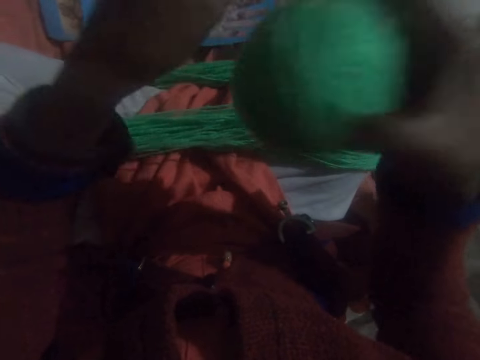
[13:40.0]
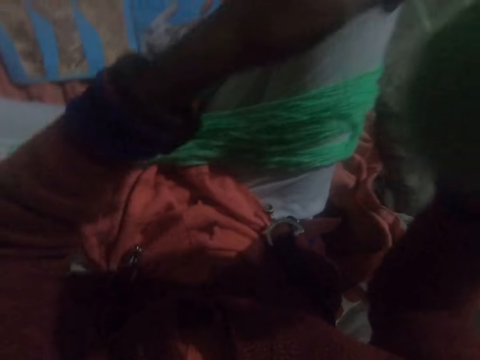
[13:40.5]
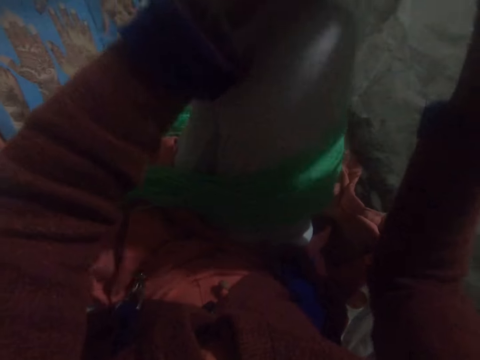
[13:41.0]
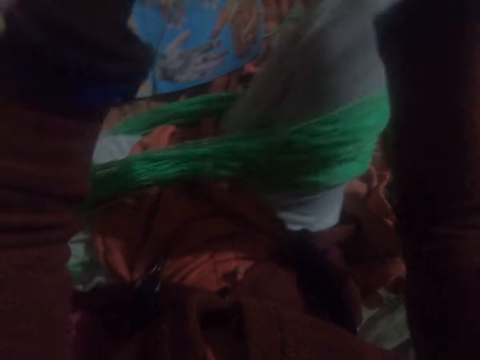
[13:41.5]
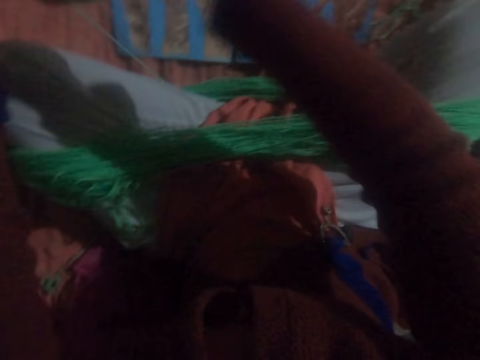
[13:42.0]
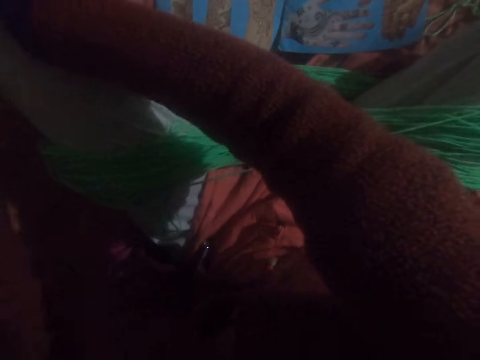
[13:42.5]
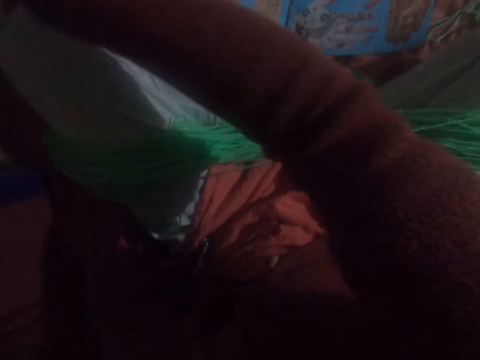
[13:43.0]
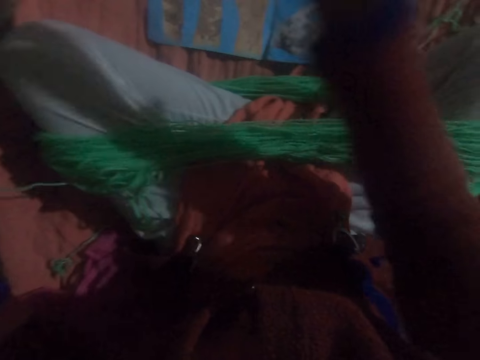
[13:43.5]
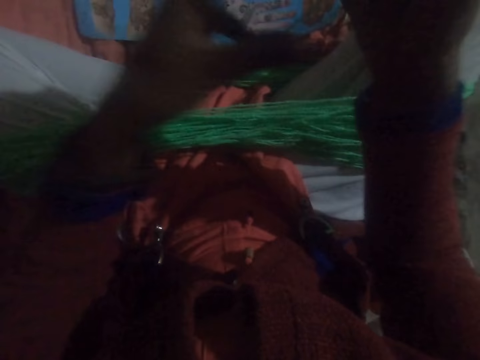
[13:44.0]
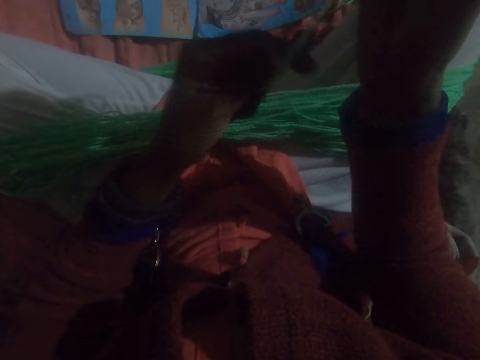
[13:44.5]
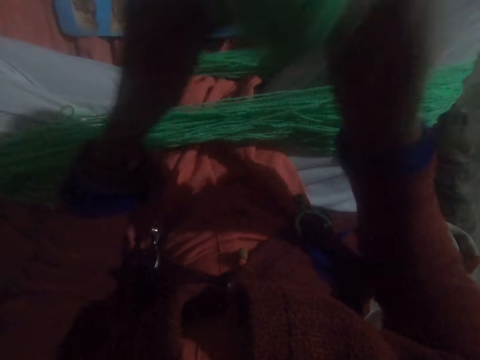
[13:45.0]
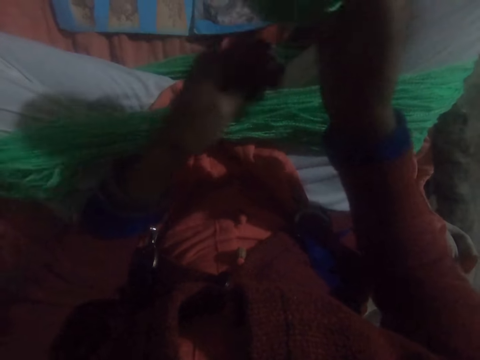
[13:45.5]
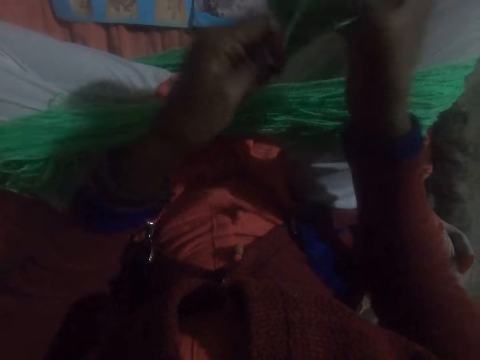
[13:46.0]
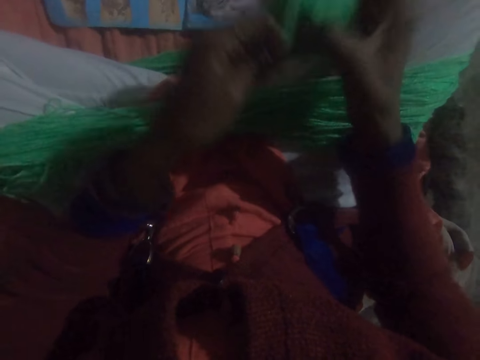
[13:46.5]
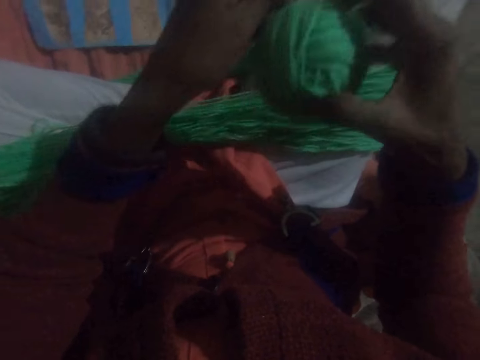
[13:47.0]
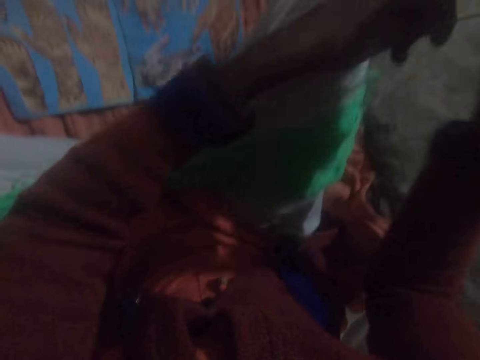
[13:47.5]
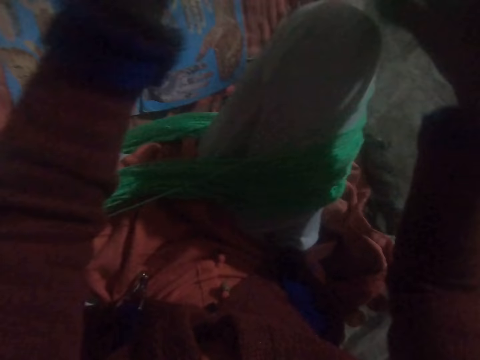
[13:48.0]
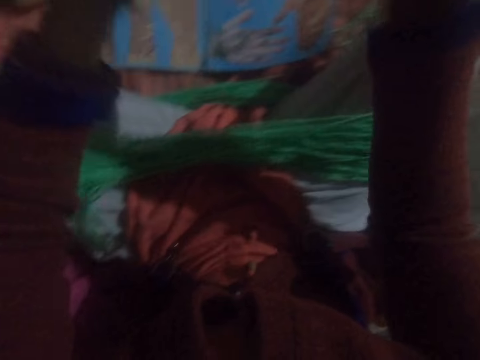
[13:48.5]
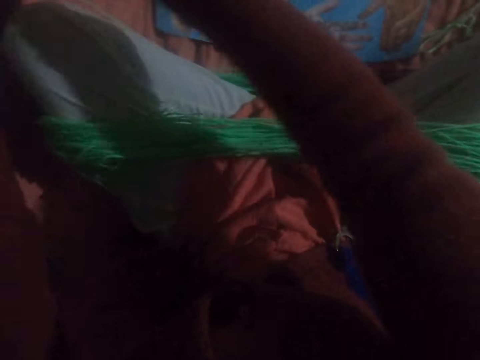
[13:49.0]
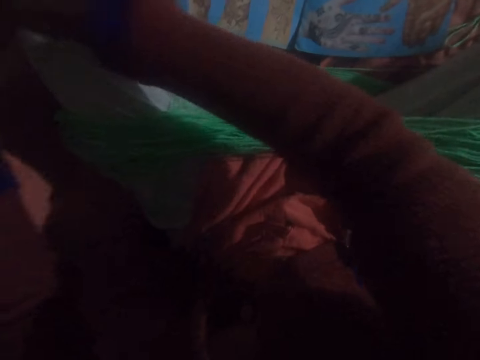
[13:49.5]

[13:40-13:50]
The camera wearer adjusts the yarn. They roll round the yarn spread on the legs to form a big ball of yarn.

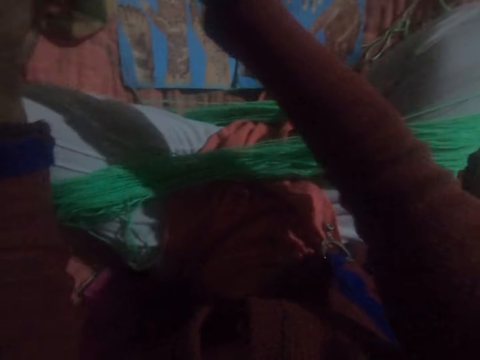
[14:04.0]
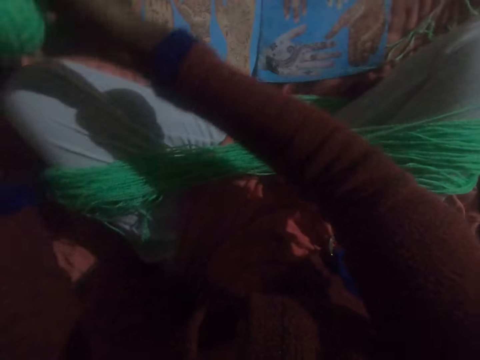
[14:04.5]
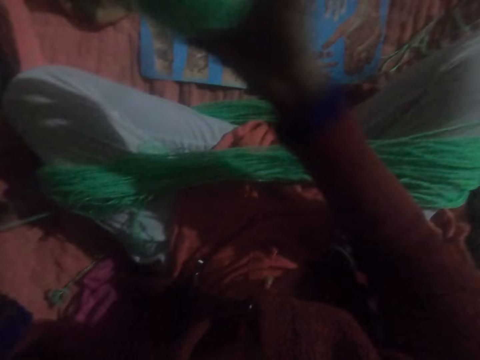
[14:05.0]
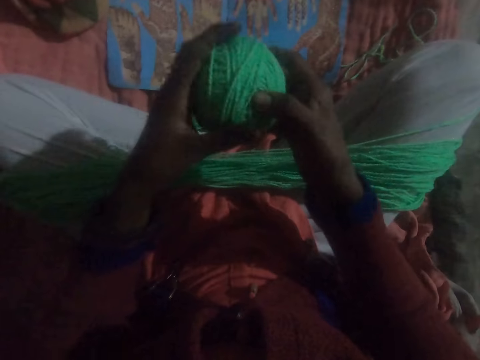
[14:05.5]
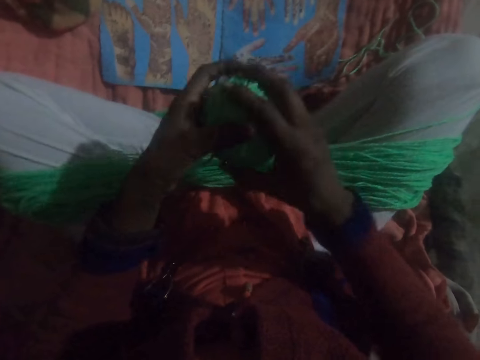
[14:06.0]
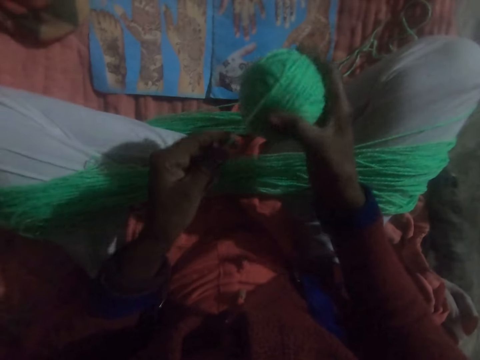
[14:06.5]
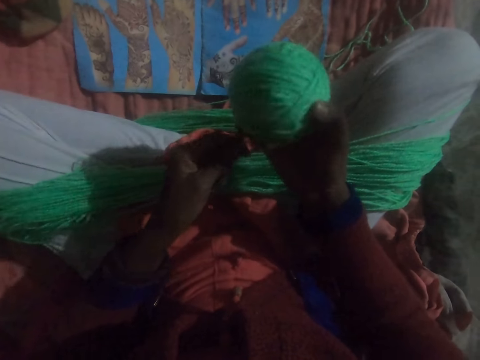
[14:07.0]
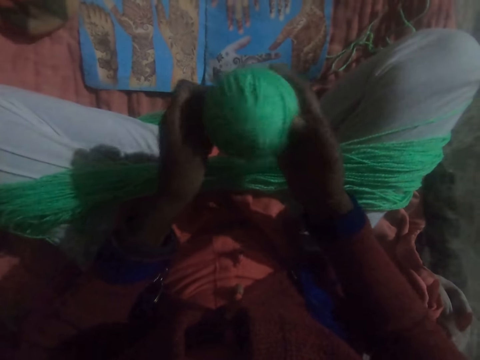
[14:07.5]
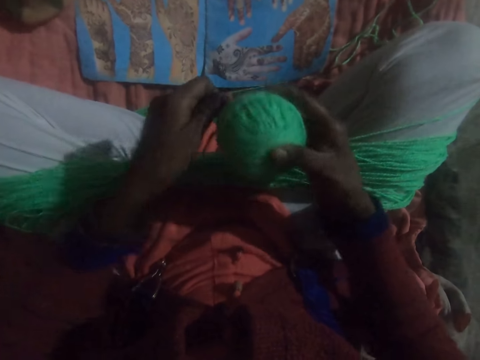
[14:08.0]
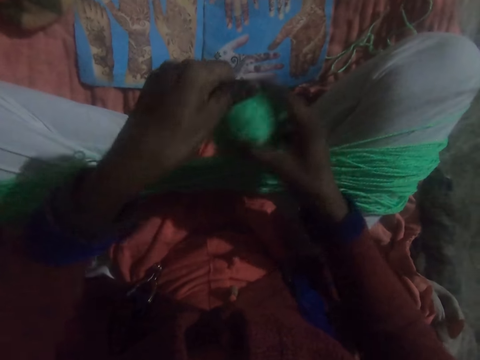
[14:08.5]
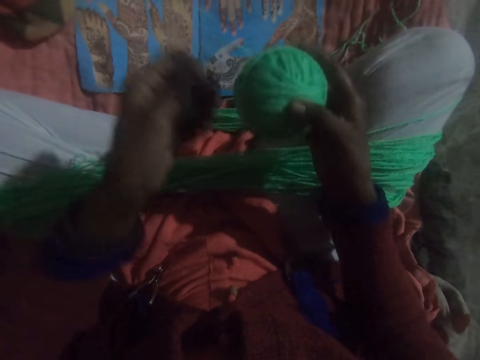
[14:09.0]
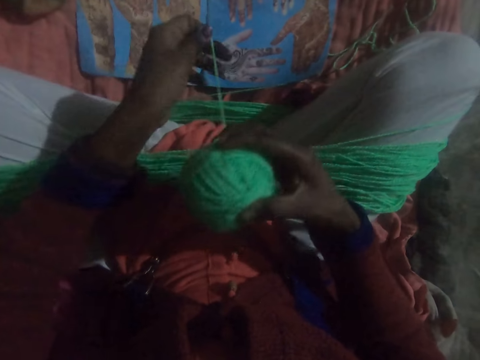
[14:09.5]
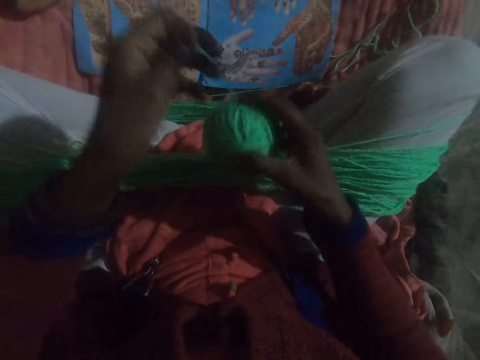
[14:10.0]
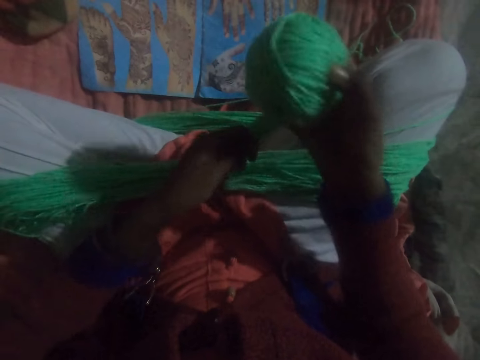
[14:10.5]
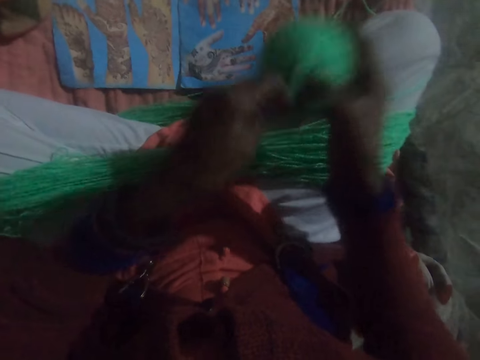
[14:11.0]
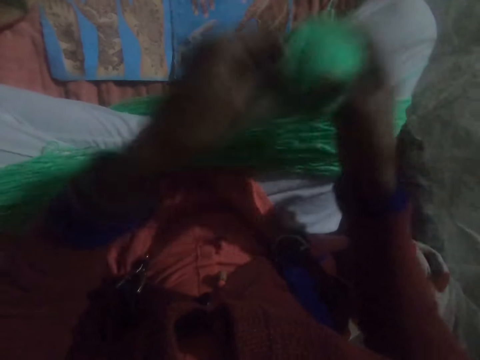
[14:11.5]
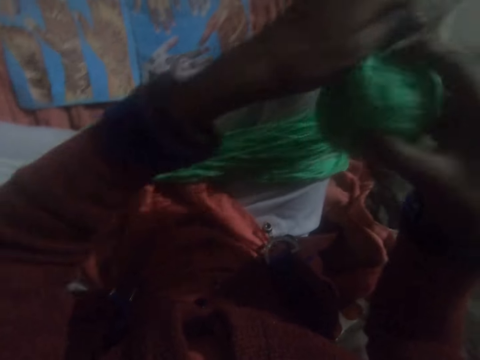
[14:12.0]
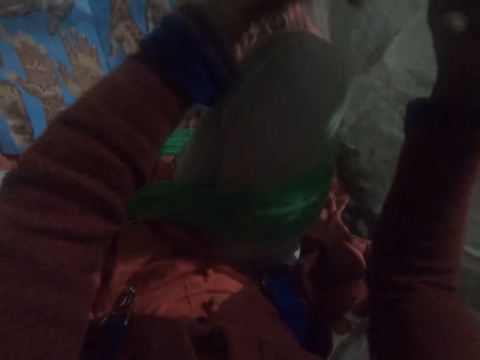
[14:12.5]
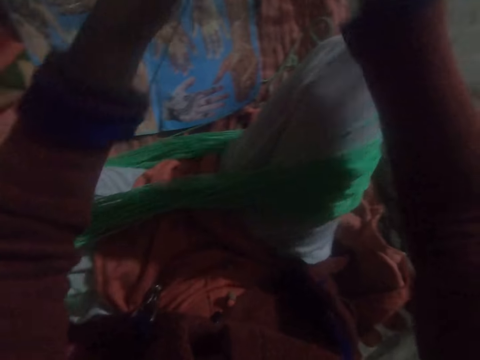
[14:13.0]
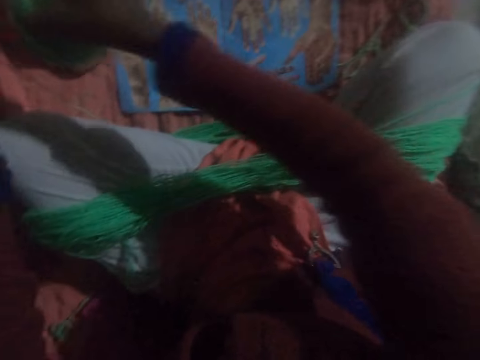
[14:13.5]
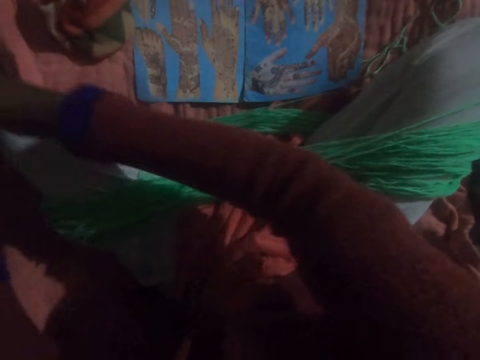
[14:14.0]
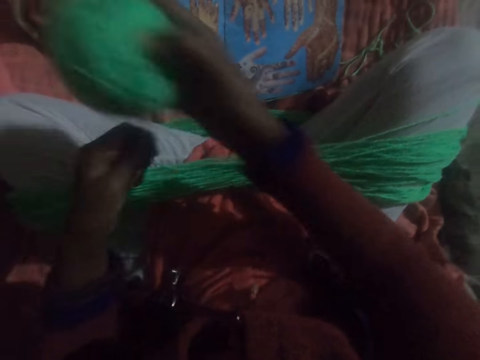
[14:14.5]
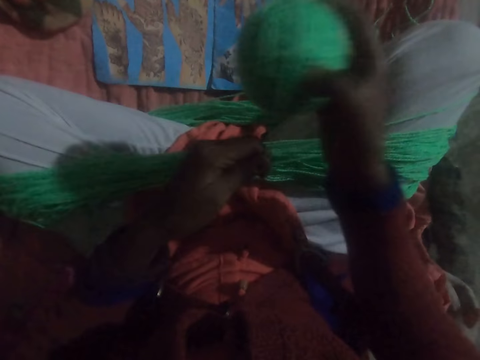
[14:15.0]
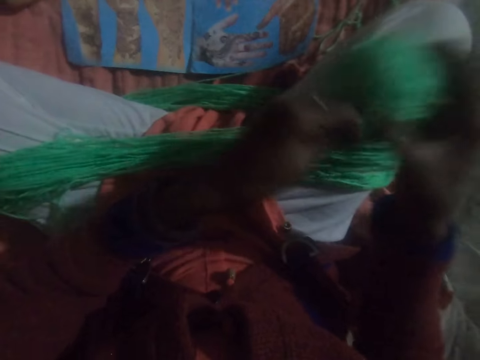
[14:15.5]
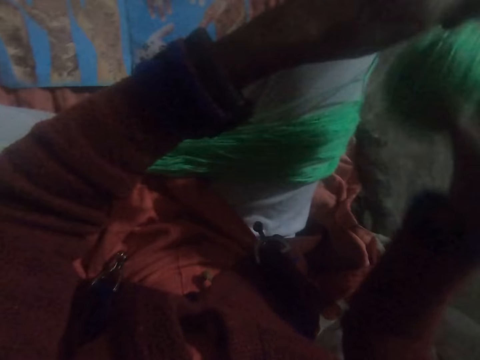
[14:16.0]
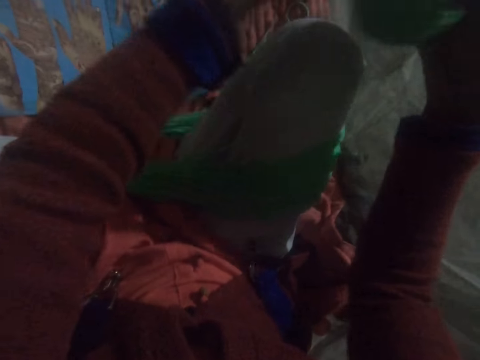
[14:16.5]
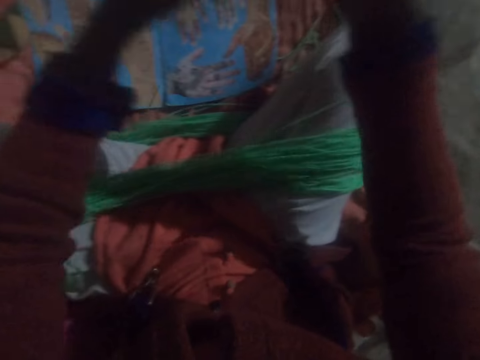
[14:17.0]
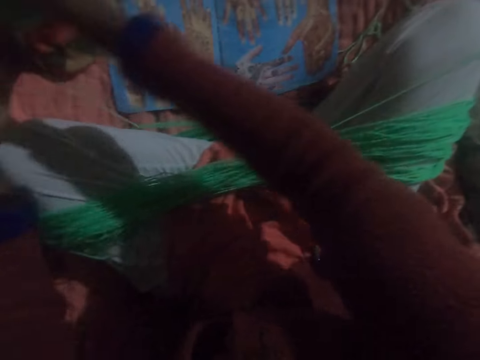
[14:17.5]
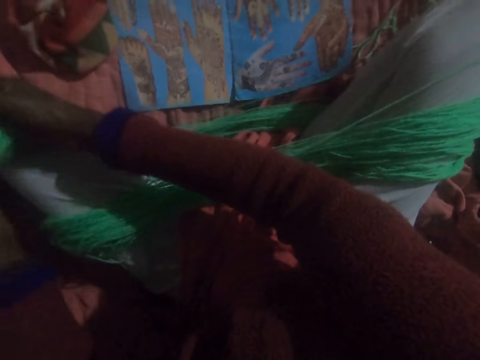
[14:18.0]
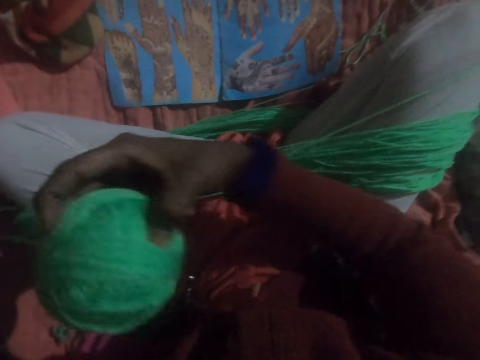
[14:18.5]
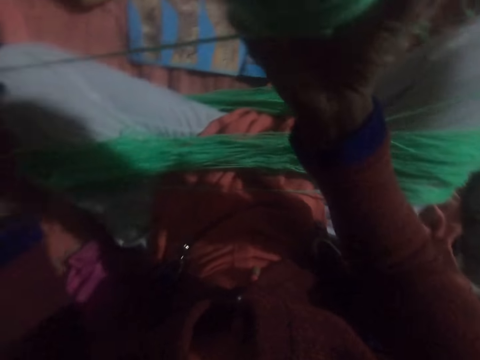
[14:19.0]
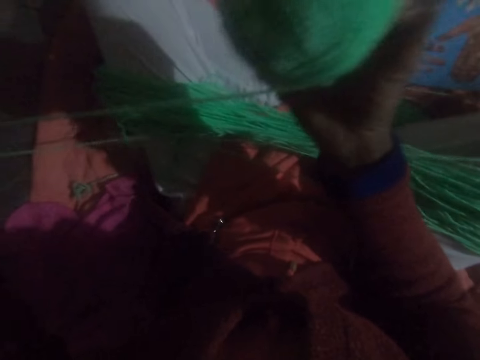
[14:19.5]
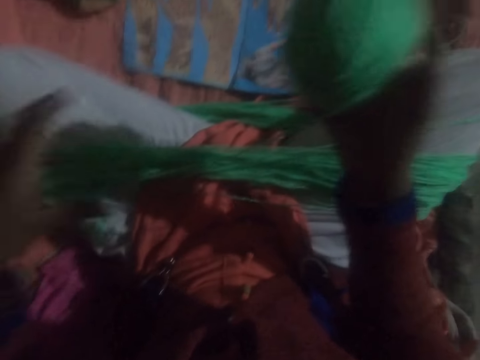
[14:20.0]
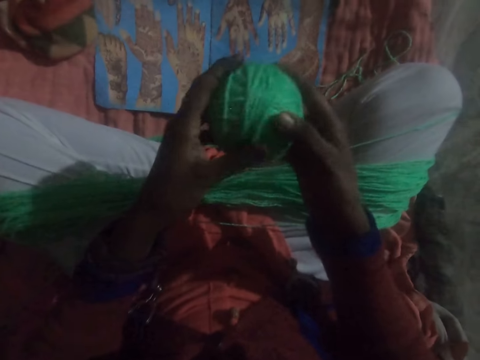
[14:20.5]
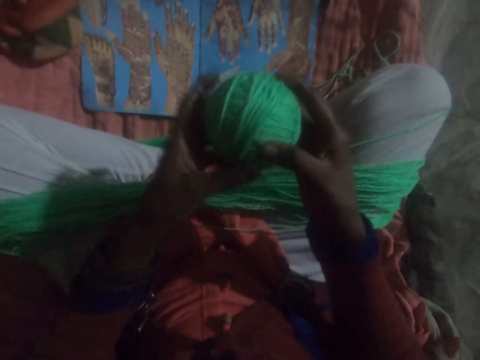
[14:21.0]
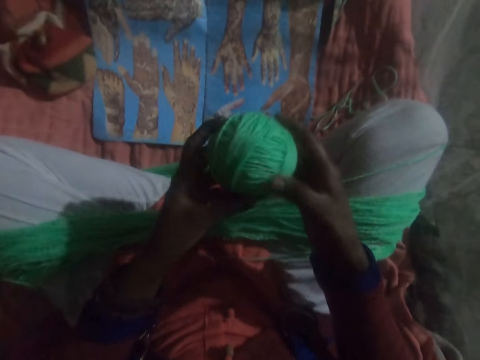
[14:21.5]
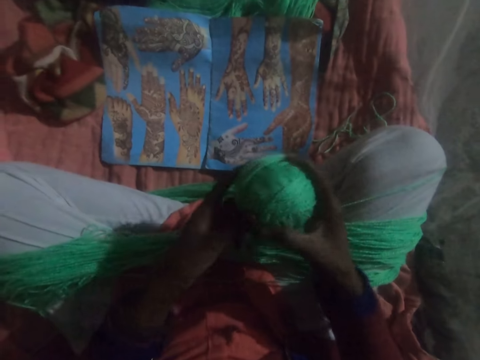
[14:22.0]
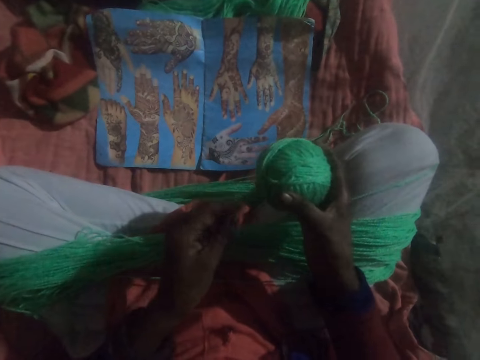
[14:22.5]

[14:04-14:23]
The camera wearer turns the yarn in the hands. They roll the string in the yarn. They stretch the string. They turn the yarn in the hands.
